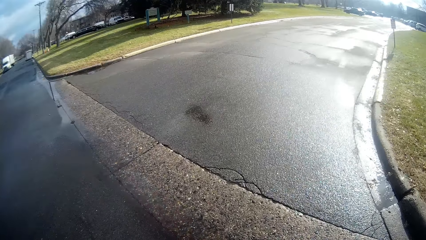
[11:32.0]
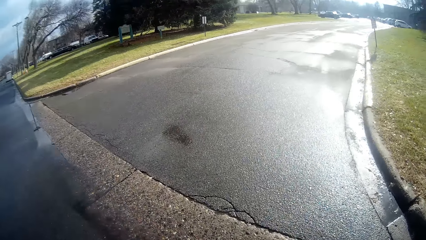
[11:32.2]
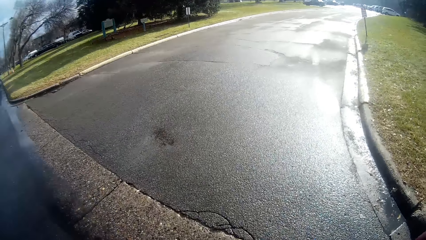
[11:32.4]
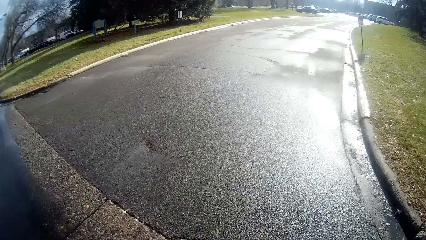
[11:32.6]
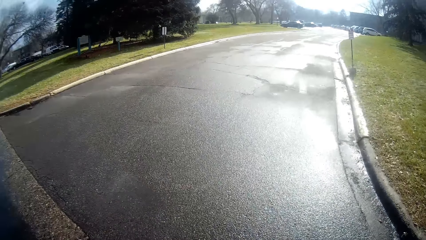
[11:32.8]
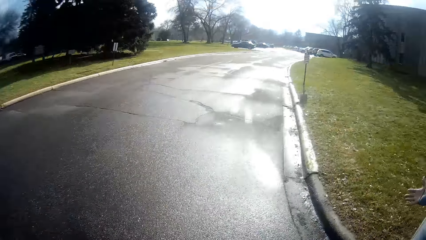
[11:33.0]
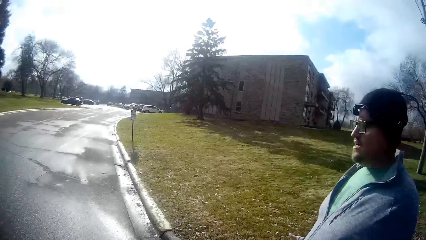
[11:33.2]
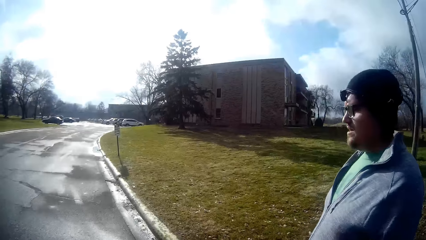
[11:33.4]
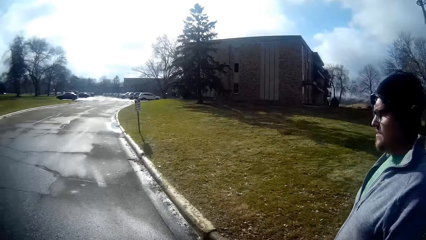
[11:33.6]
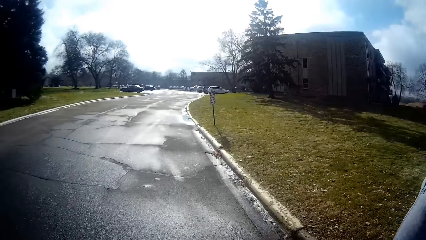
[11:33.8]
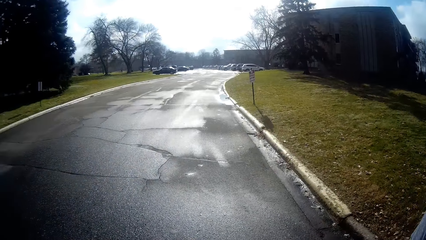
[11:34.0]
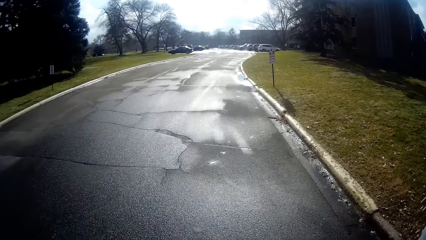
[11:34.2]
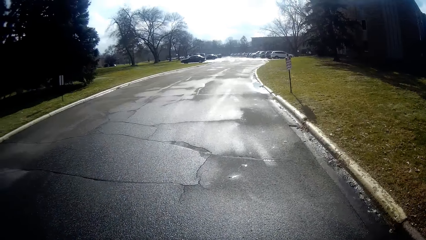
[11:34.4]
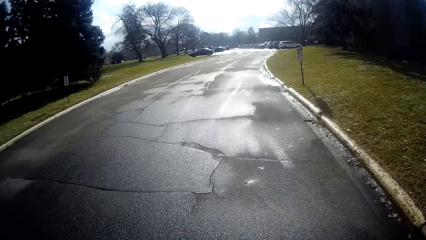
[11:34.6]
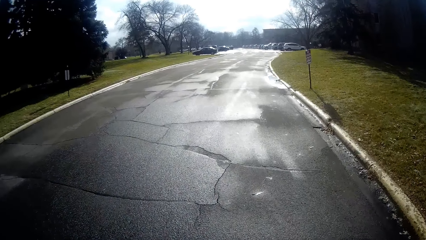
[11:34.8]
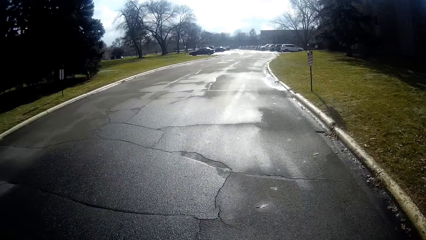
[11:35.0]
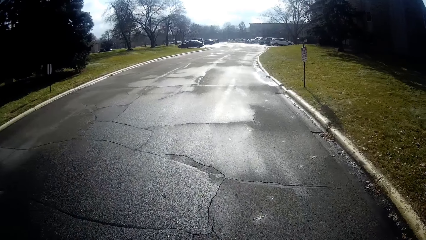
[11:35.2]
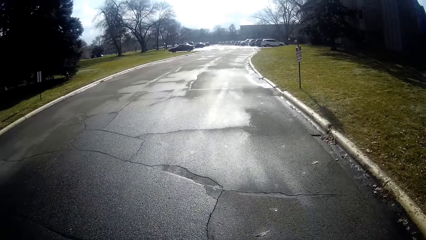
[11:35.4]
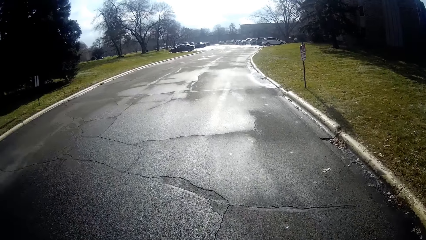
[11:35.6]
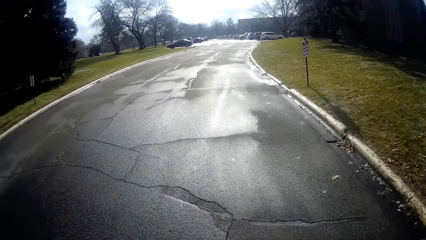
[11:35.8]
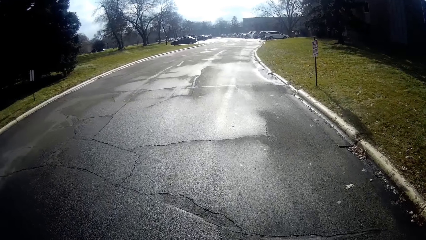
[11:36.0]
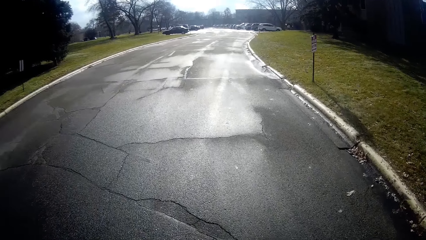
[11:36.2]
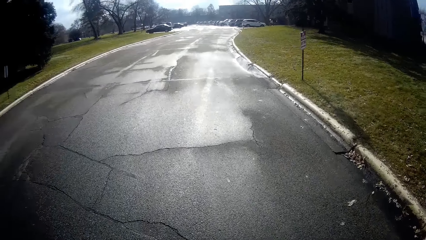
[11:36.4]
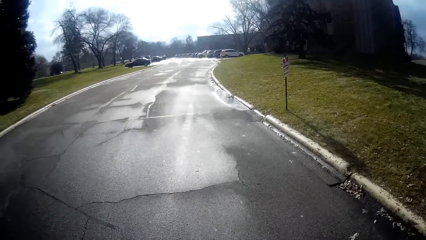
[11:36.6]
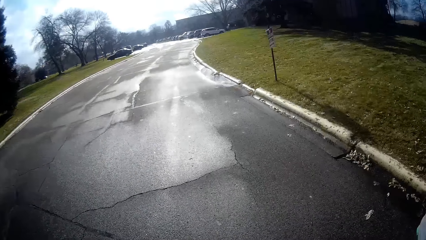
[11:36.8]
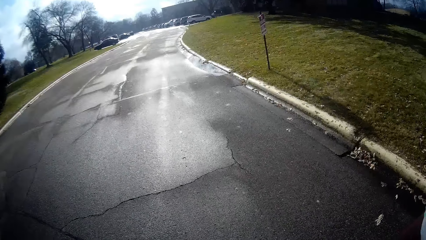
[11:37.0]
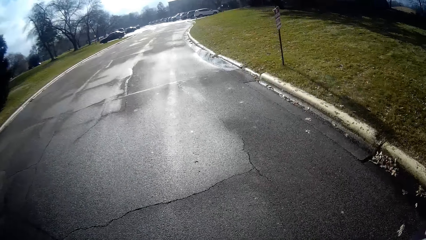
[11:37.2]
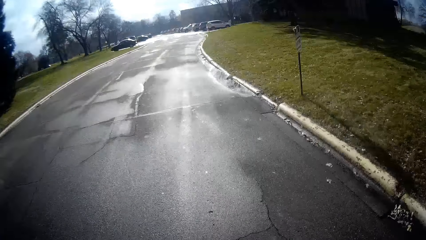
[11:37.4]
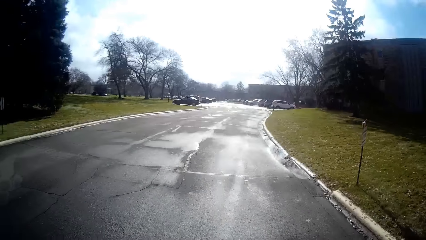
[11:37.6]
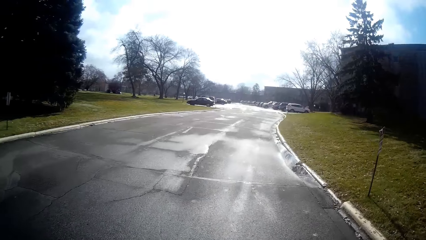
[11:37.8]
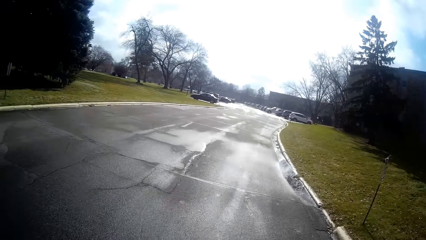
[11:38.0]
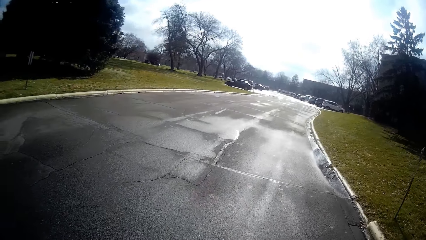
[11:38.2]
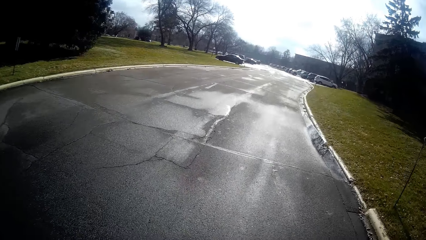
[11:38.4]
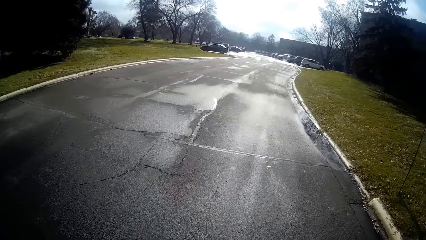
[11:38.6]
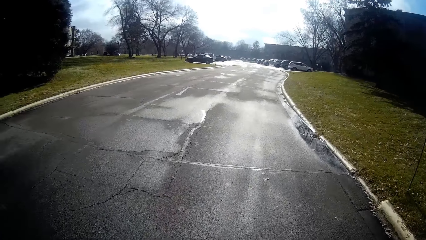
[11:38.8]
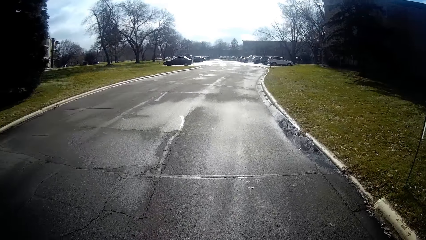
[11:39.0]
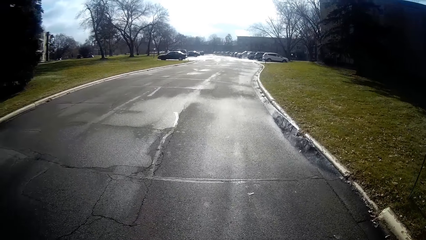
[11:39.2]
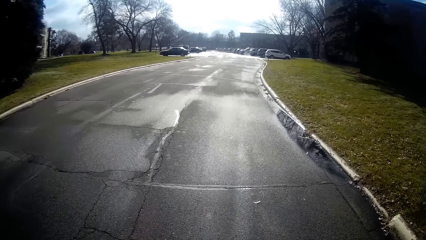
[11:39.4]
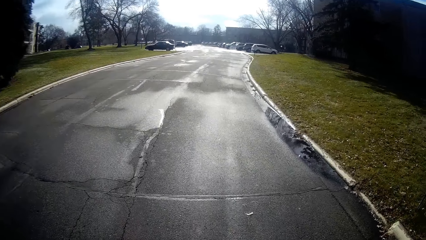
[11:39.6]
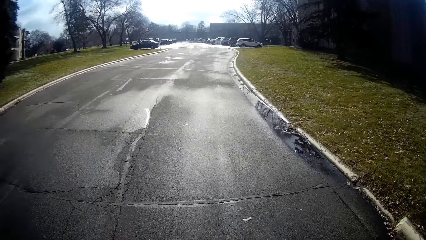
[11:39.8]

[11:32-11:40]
The camera wearer looks at a man. They walk in the road.

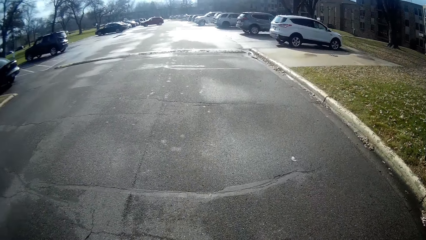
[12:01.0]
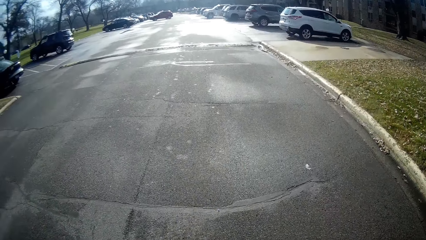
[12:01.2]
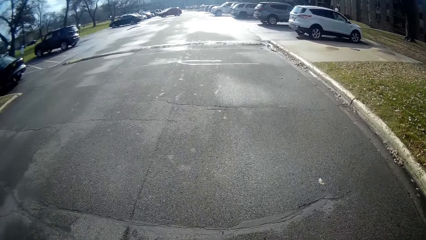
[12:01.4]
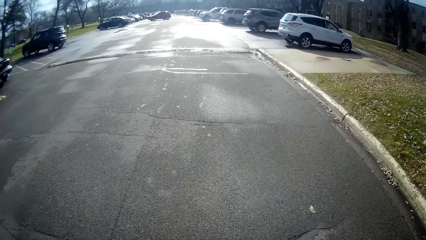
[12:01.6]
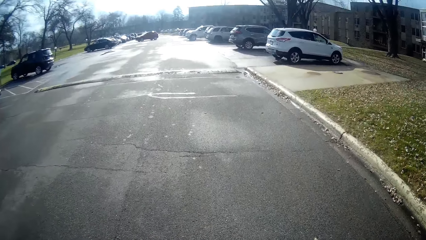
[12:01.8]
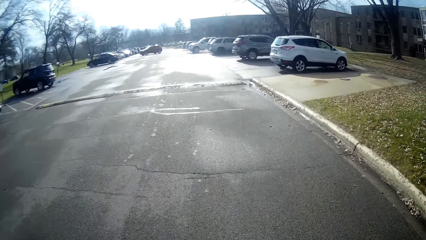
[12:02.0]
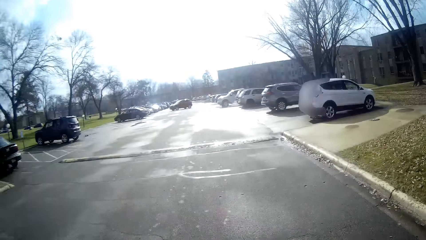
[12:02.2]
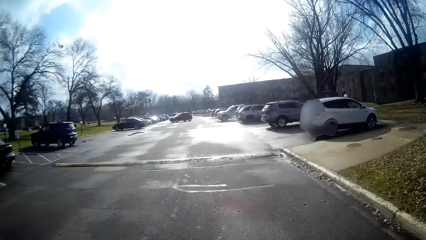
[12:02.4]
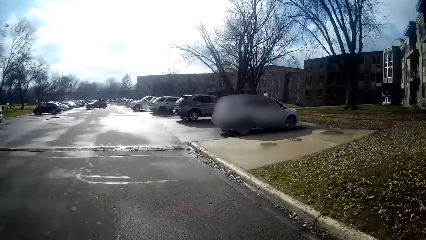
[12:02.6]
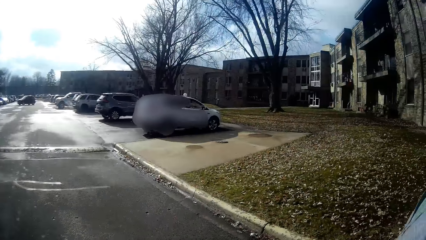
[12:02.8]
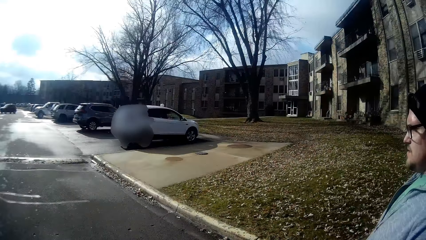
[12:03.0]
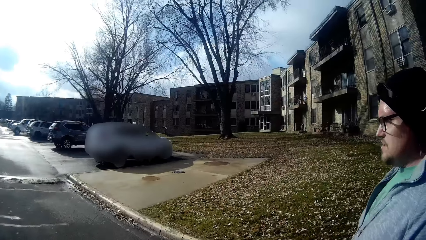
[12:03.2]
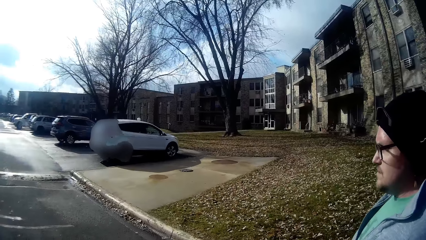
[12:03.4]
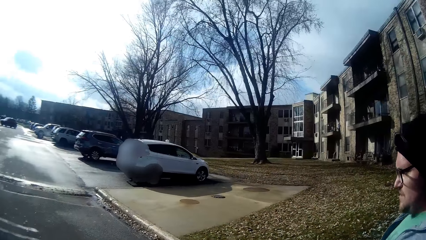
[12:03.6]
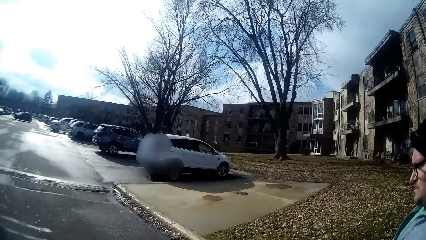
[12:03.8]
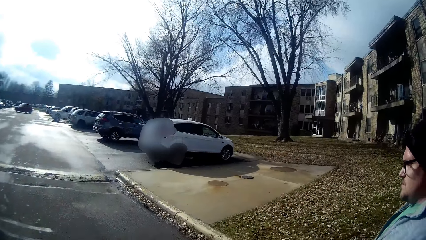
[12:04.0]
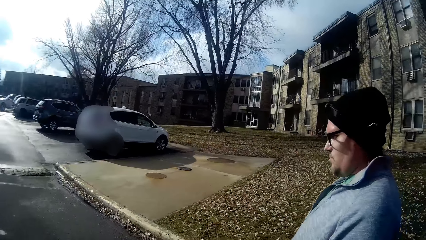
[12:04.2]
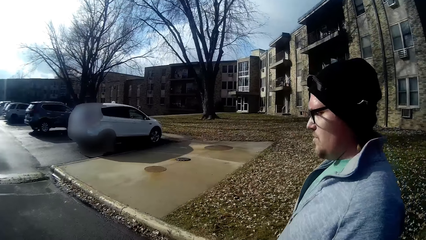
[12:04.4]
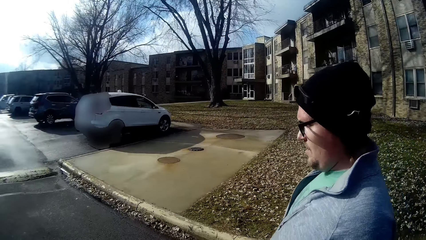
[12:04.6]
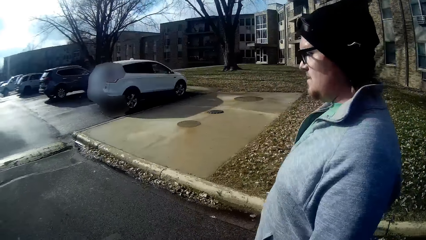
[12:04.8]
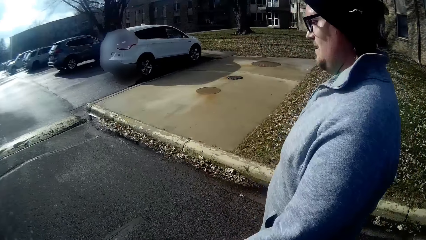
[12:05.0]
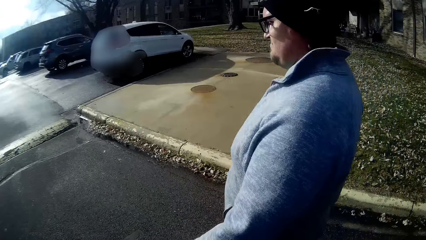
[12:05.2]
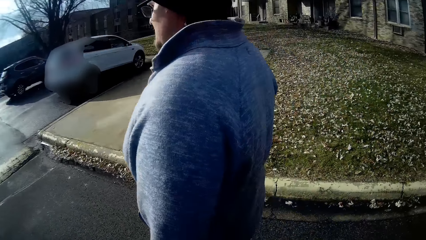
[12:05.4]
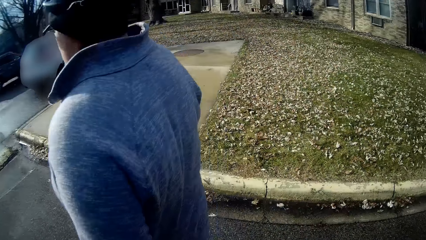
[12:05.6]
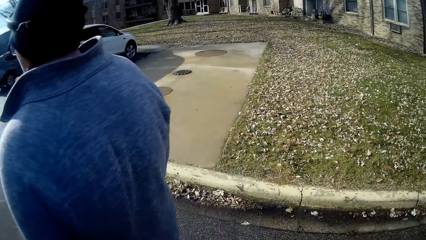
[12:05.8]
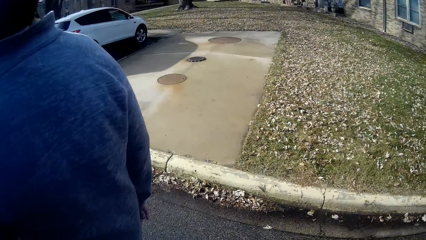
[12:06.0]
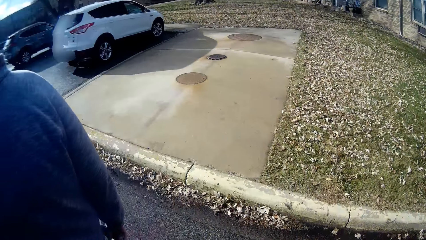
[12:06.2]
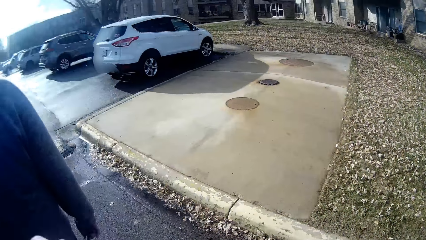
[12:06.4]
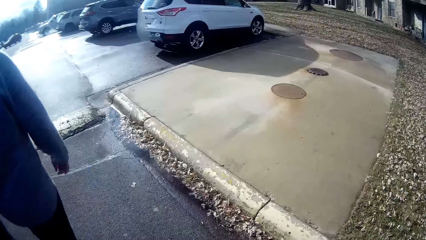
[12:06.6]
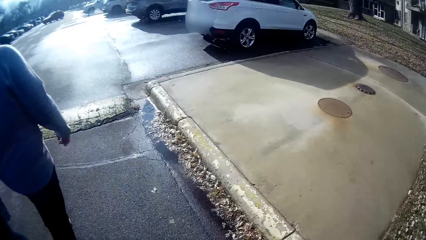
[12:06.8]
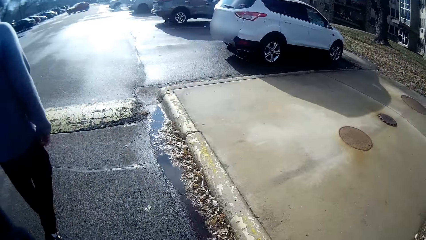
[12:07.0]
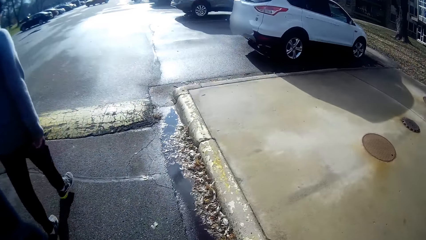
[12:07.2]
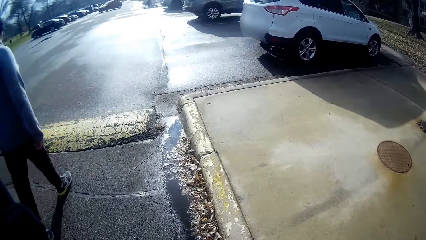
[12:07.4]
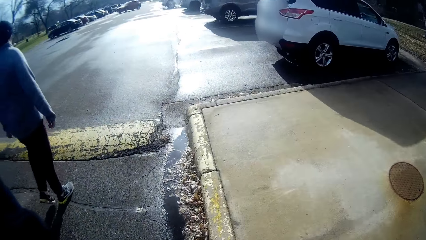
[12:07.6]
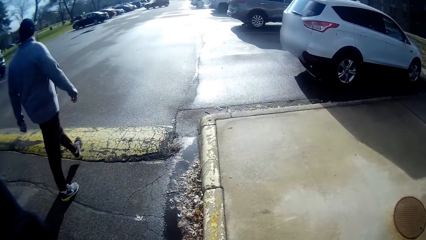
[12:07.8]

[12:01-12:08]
The camera wearer looks at a man. The man walks towards the car parking.
